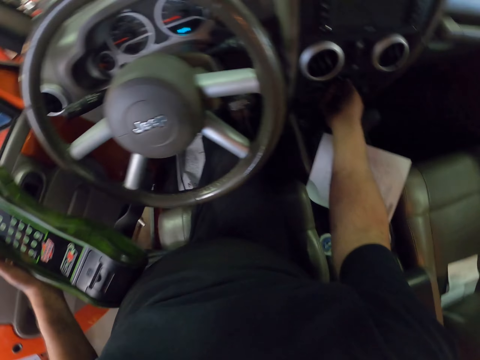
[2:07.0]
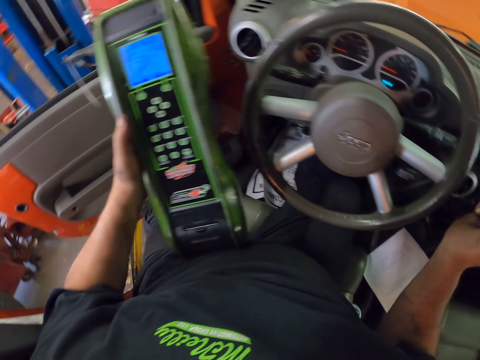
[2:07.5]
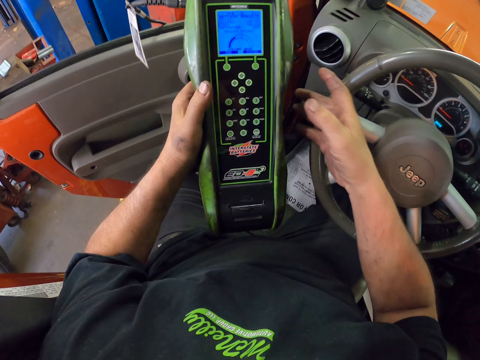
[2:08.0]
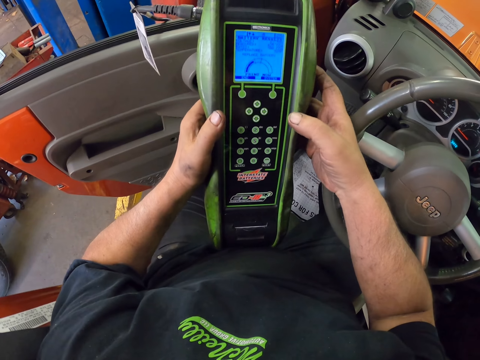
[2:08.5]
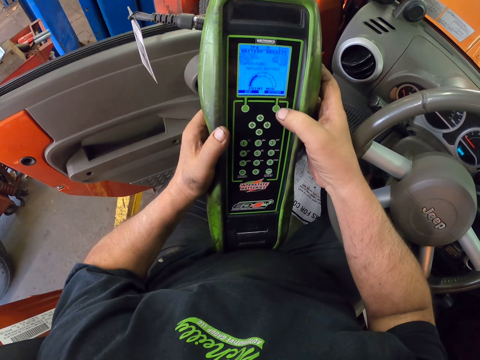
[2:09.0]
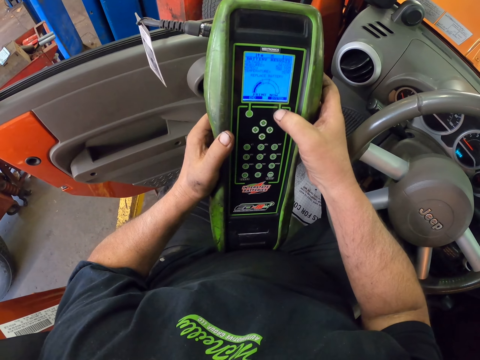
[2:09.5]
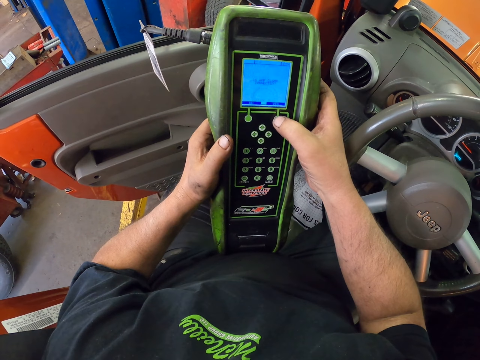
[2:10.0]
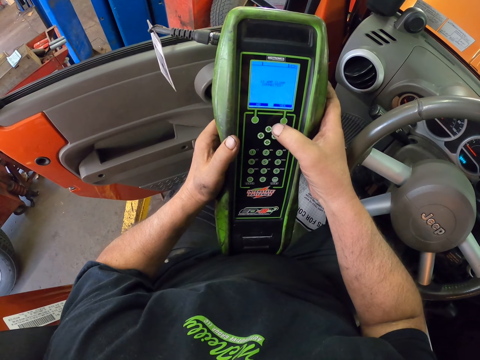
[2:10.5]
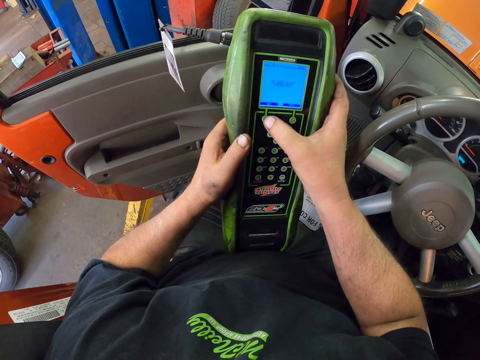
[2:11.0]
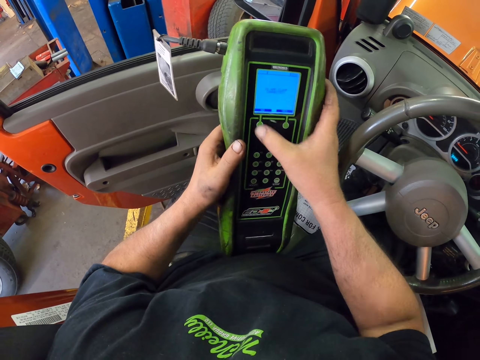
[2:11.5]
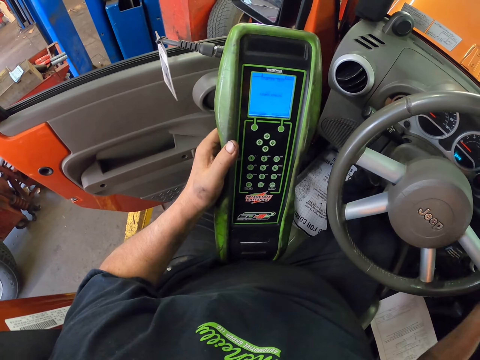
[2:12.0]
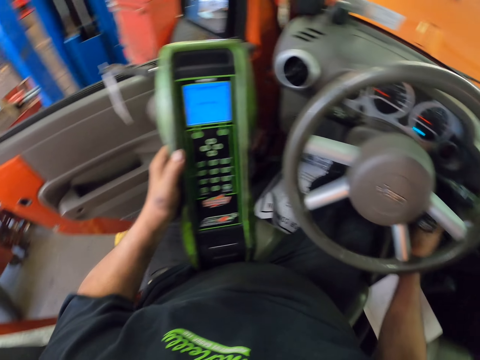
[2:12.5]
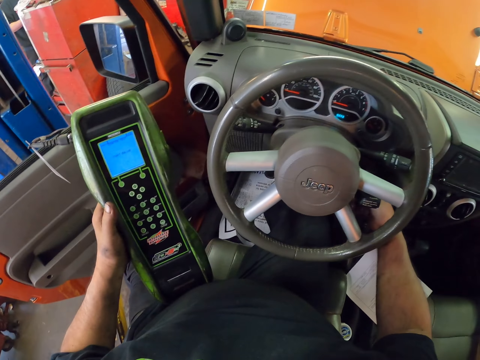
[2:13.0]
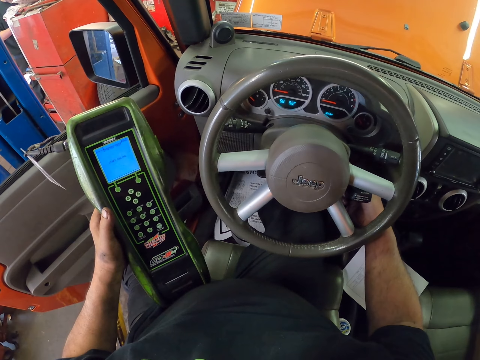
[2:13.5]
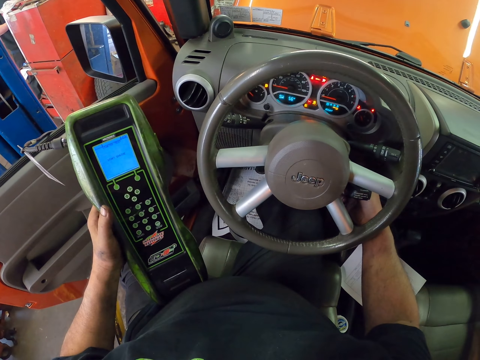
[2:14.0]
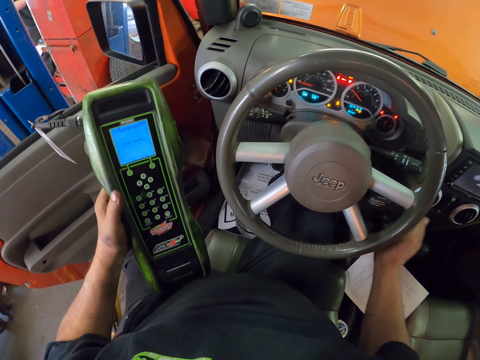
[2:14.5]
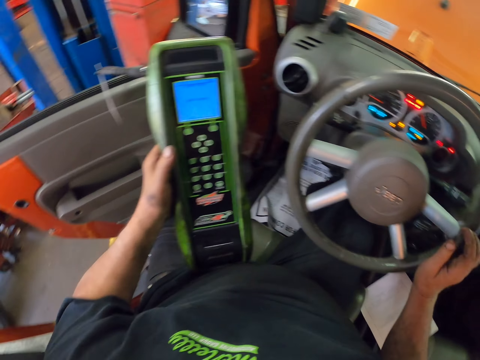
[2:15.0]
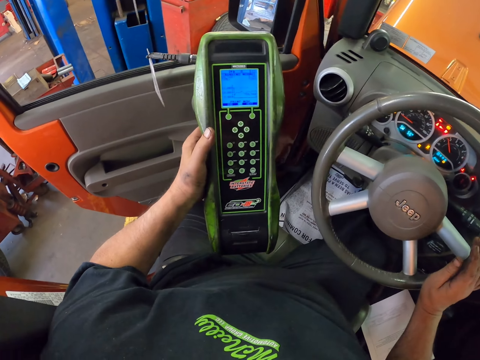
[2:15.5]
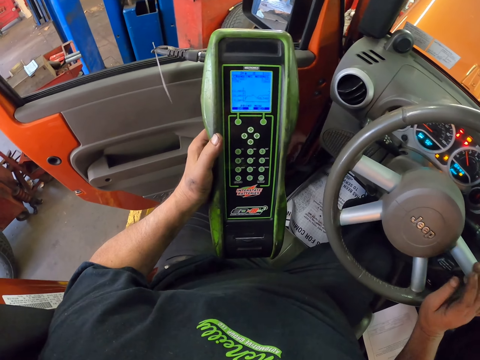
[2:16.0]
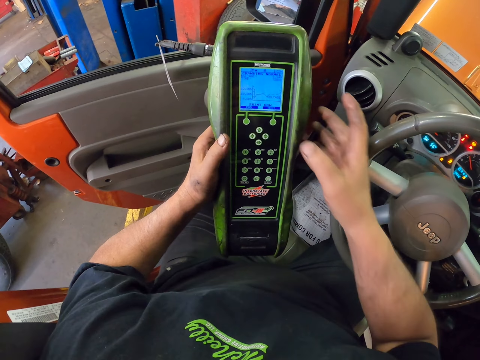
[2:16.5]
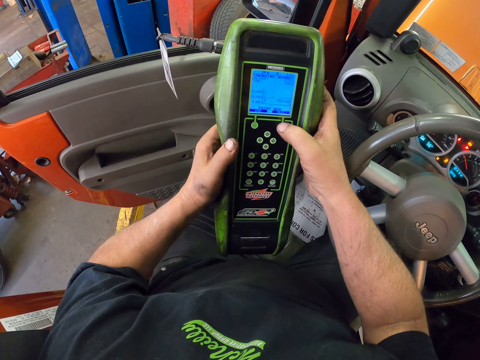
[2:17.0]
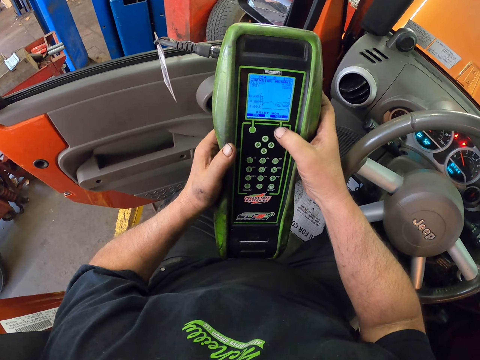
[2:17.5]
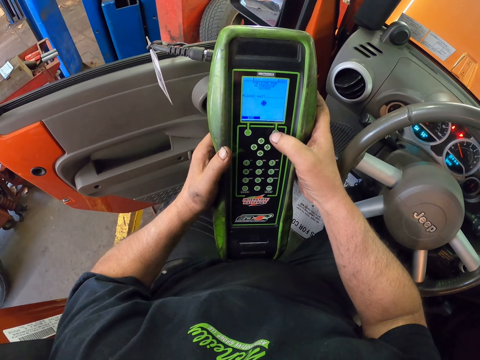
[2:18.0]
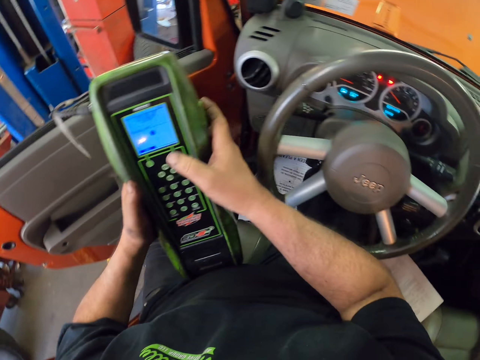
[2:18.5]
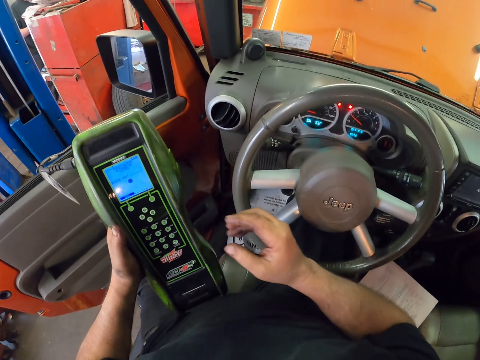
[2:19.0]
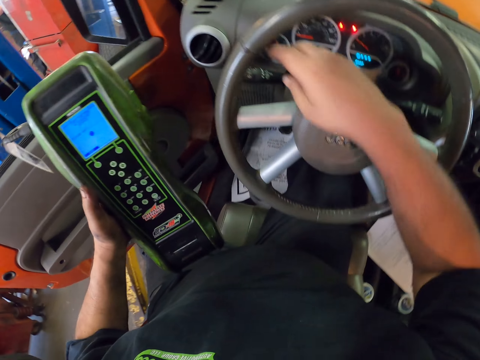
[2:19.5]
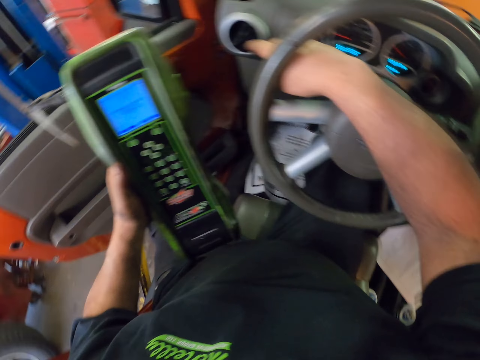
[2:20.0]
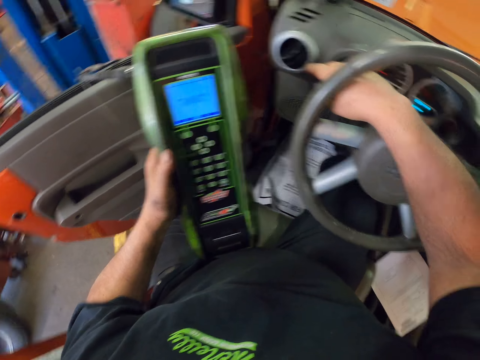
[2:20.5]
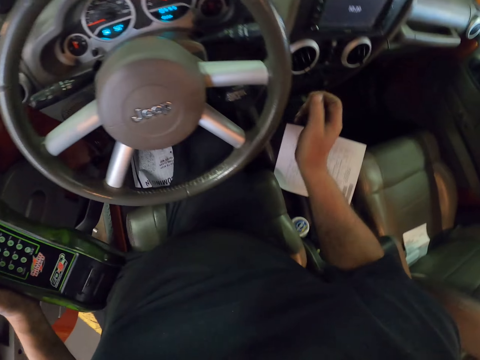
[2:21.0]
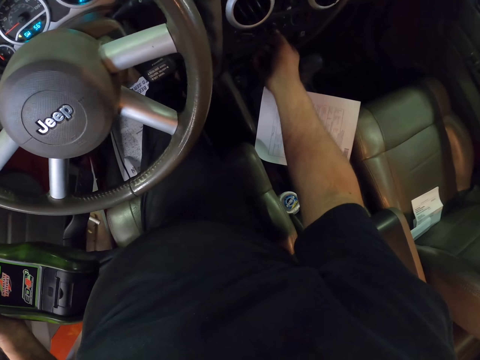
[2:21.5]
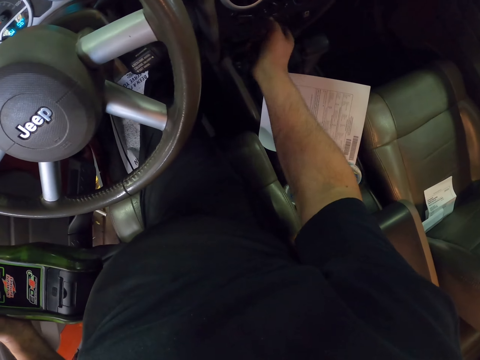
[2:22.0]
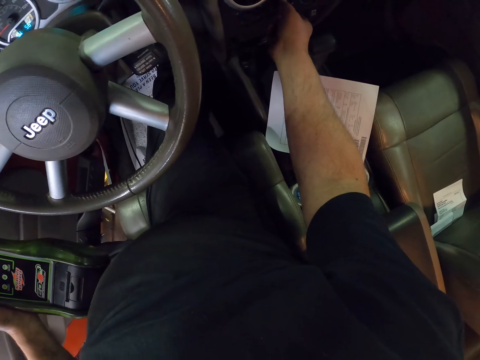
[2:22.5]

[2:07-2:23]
The camera wearer starts the engine. They dial the diagnostic. They press the electric meter. They touch something. They dial the diagnostic.

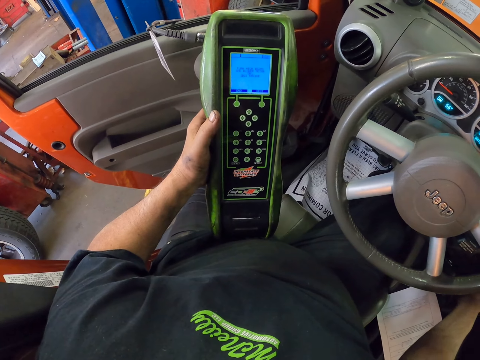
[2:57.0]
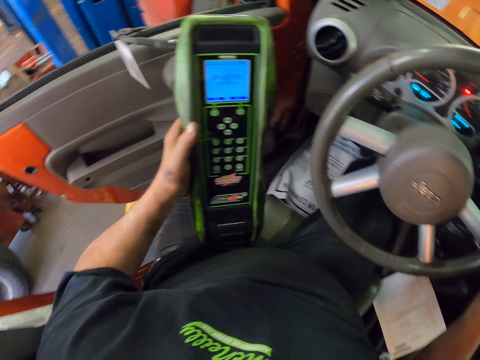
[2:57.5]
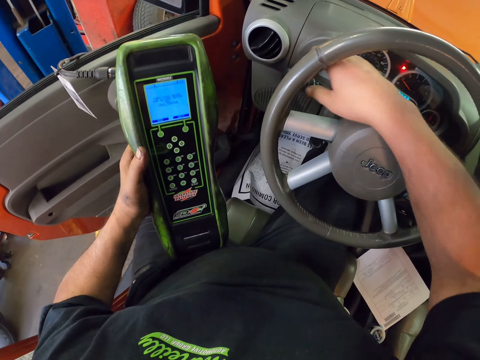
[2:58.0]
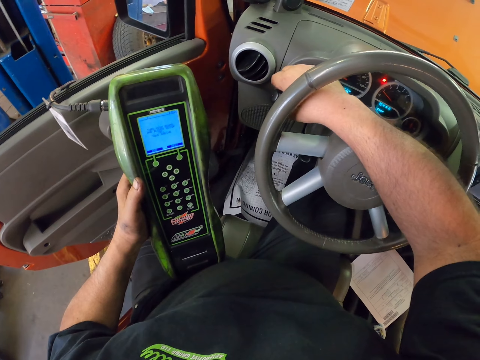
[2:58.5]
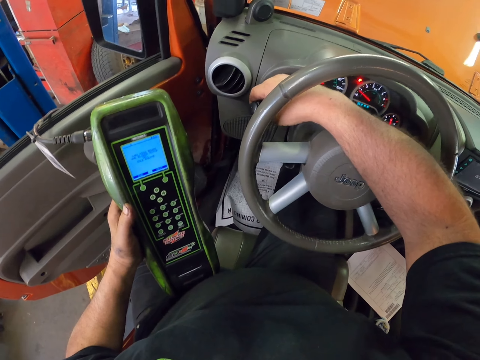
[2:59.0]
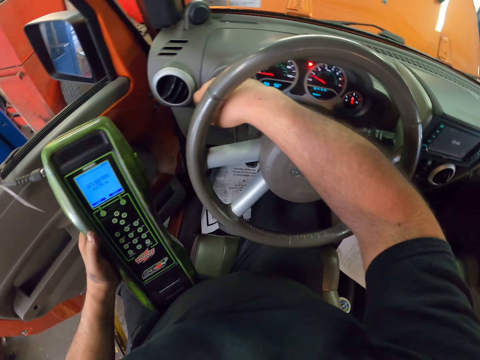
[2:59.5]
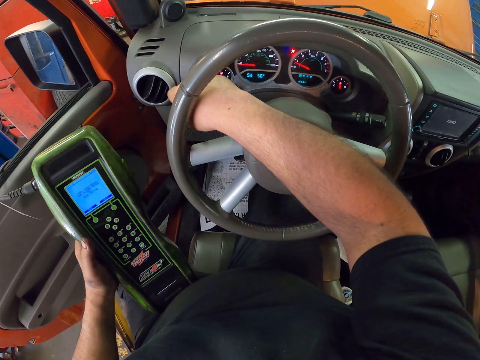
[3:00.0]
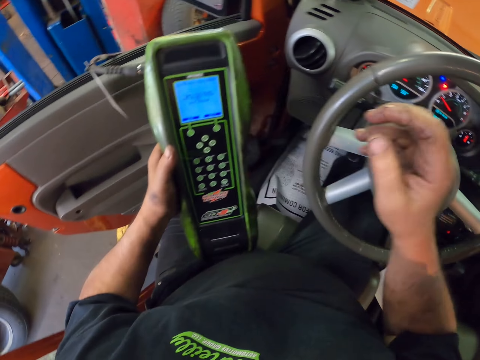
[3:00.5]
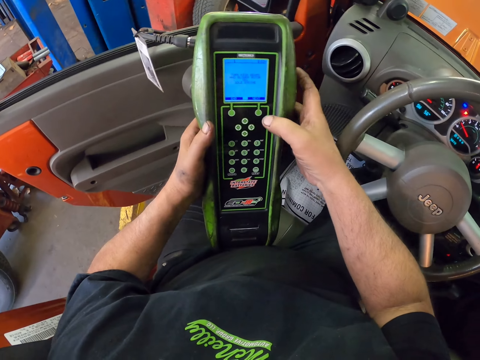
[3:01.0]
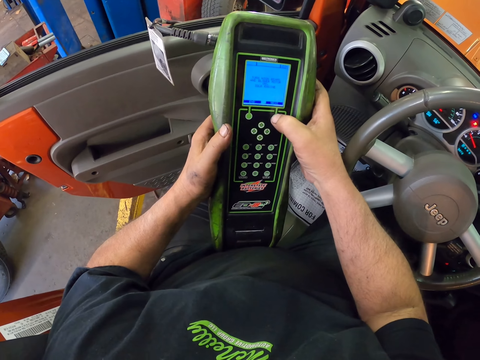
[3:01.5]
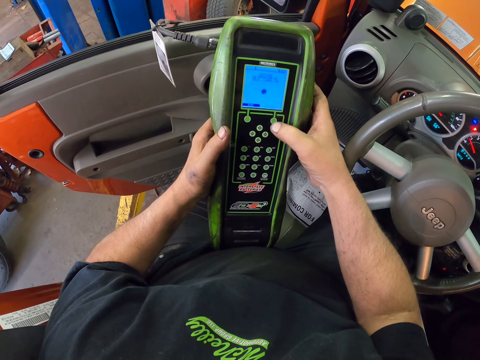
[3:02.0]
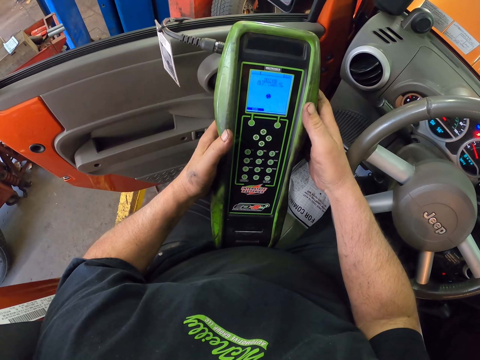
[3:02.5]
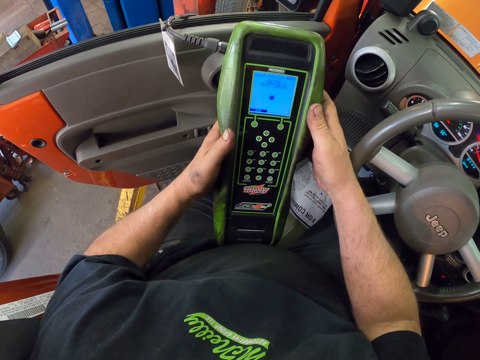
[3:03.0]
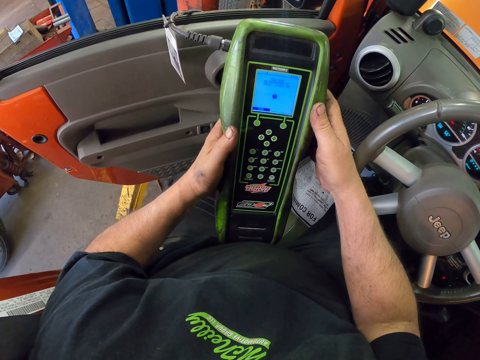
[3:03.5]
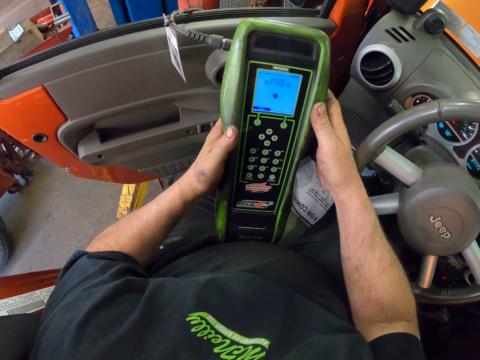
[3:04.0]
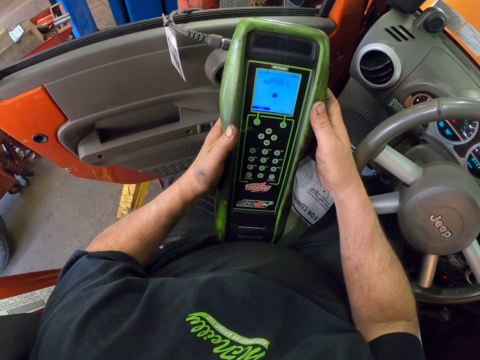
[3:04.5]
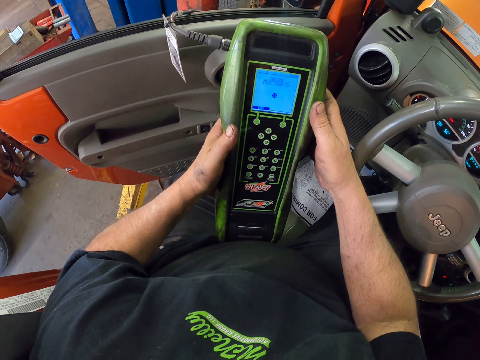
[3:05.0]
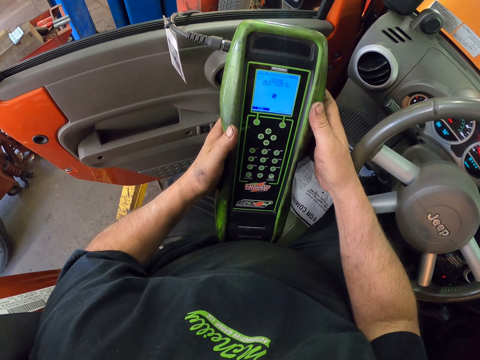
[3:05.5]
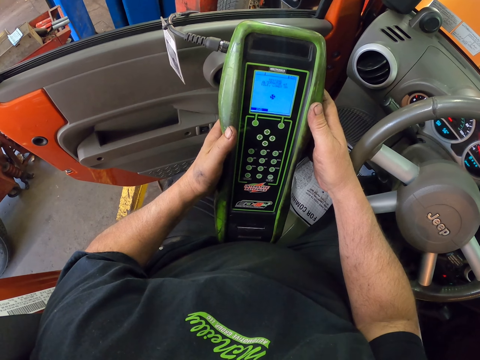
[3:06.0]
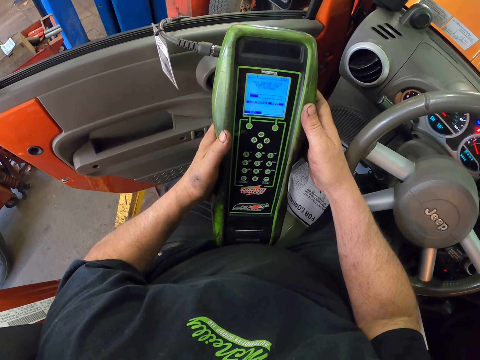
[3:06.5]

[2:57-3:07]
The camera wearer touches something. They start the car. They dial the diagnostic.
